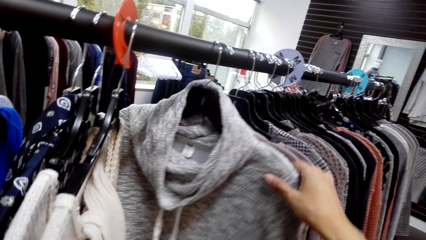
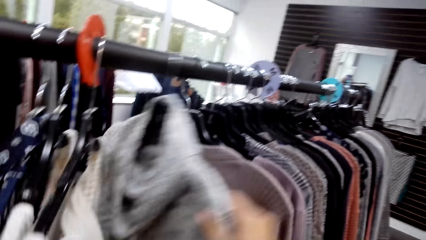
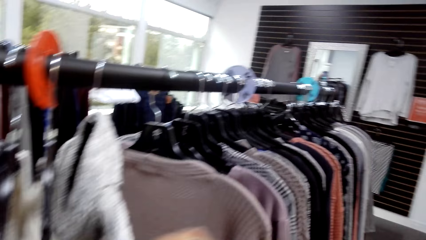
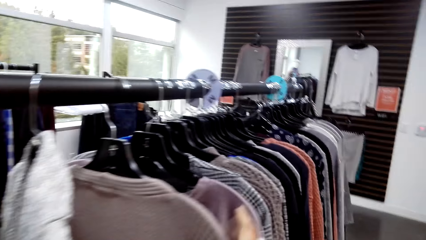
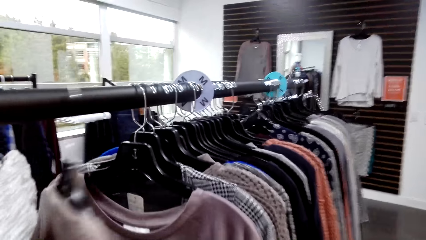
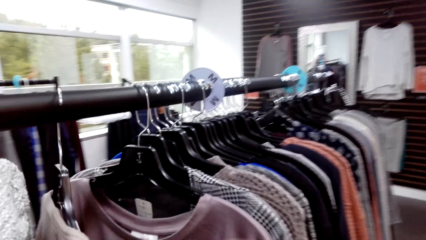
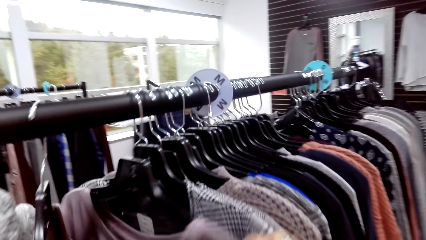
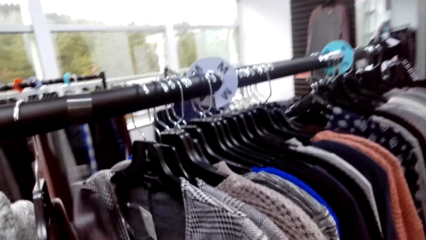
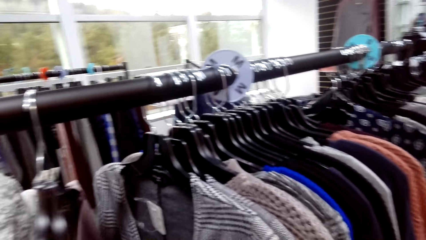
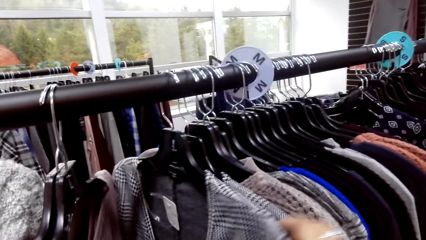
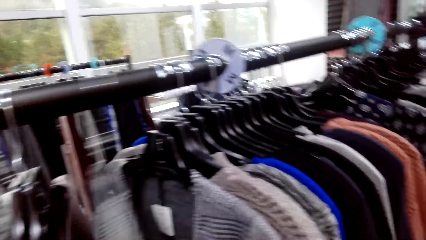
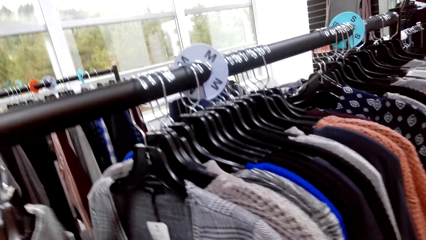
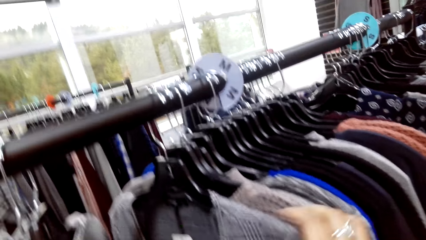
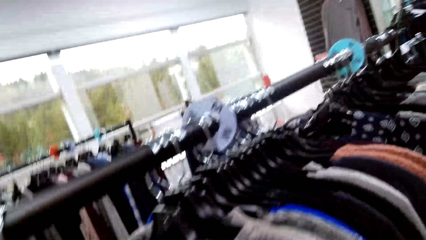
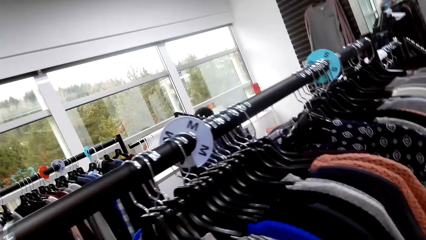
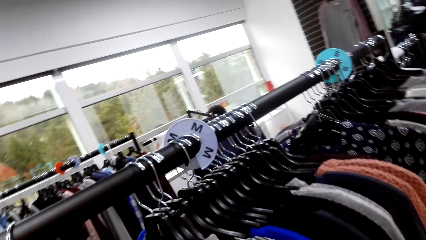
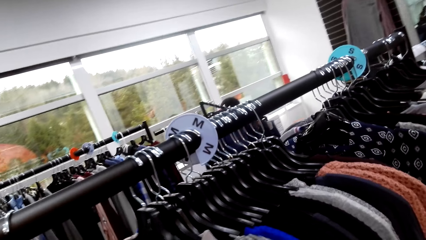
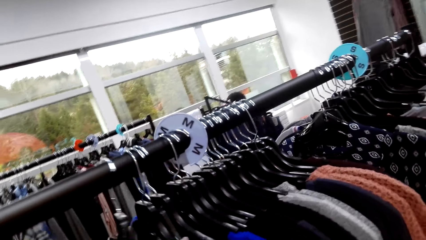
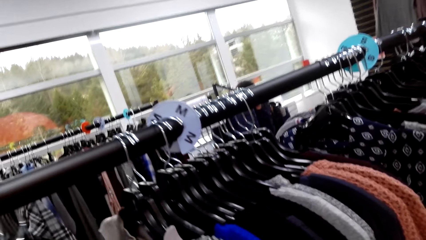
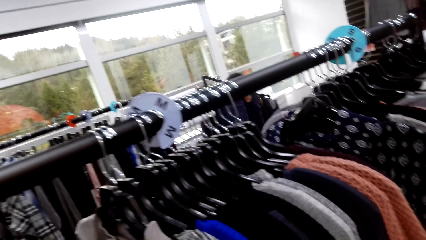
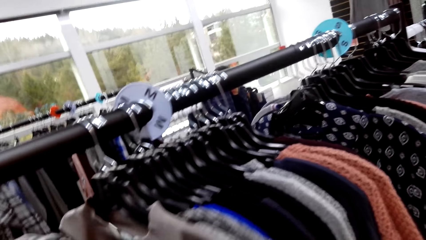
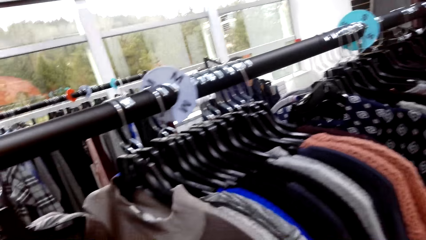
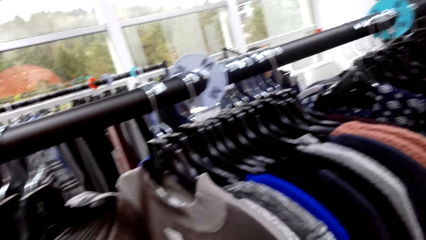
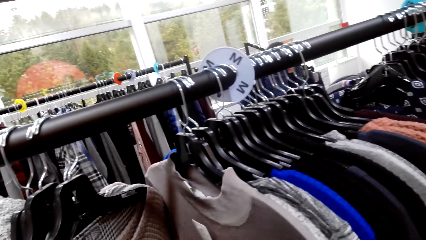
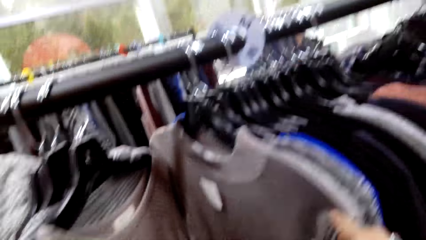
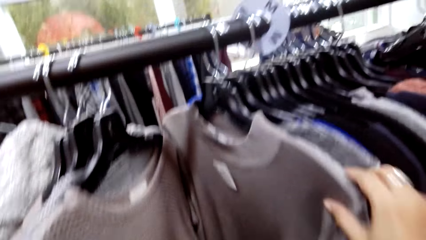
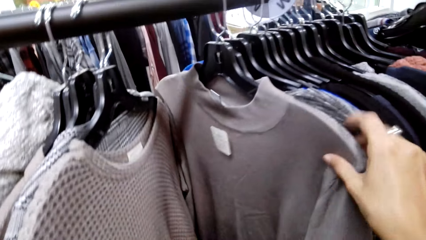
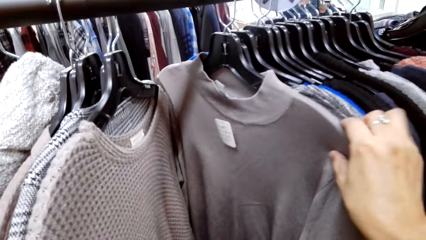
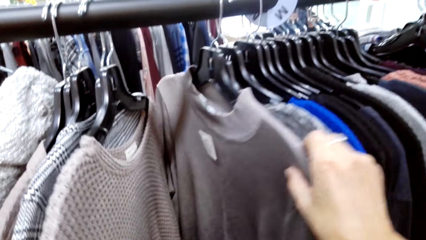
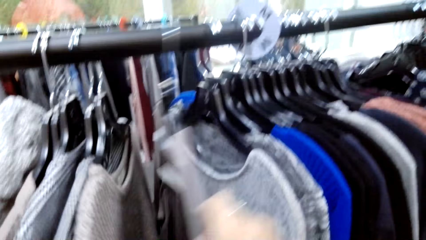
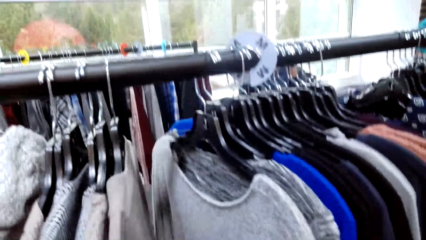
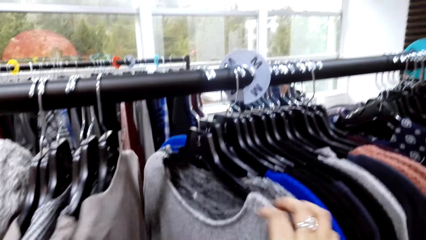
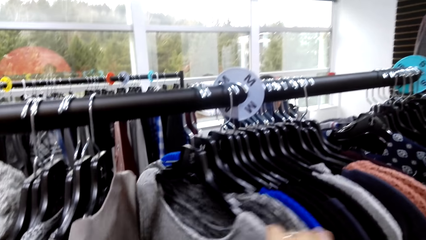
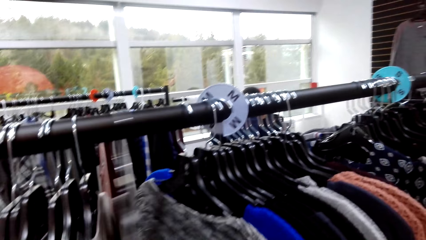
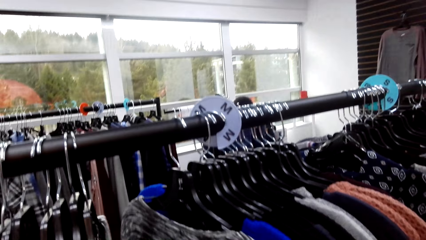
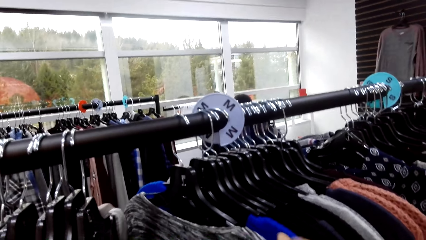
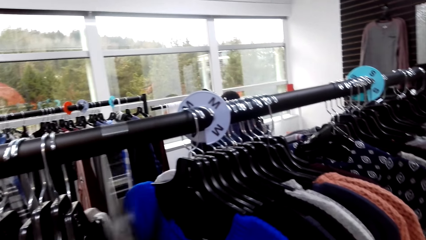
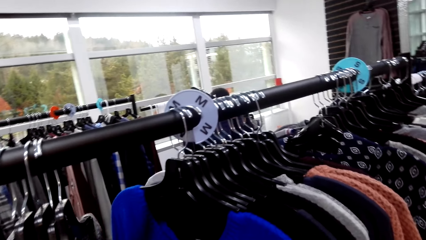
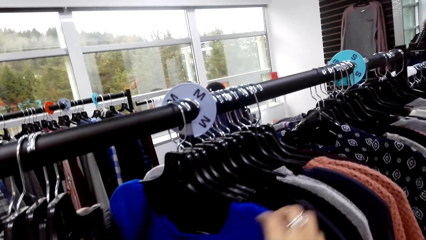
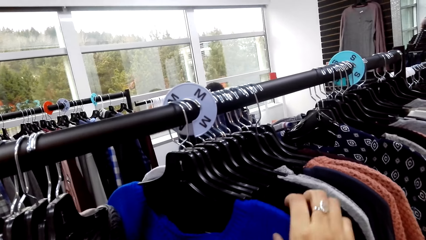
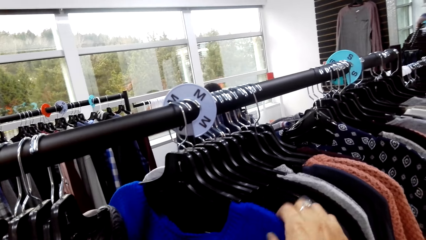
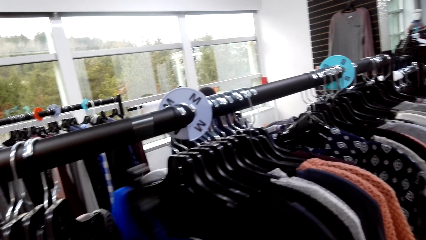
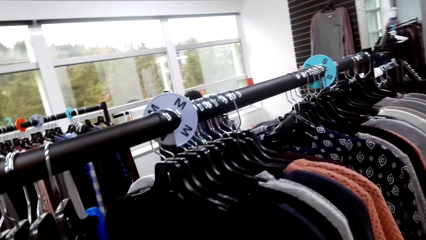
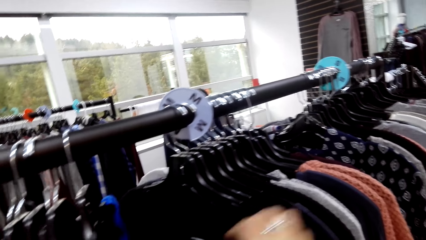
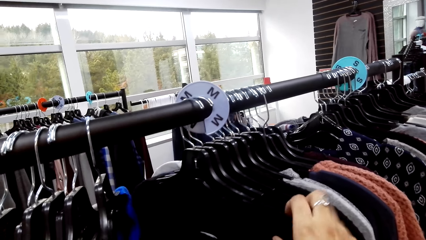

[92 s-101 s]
The camera wearer moves the clothes on the cloth line.

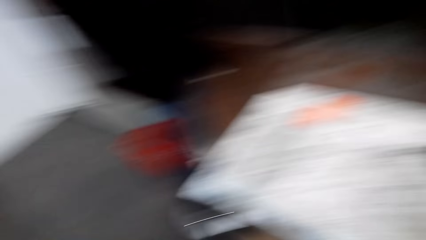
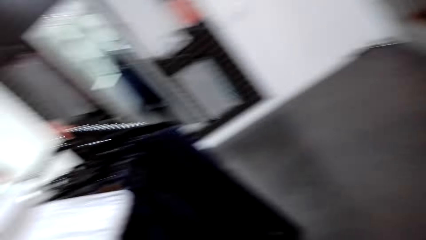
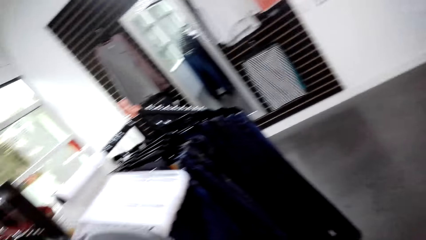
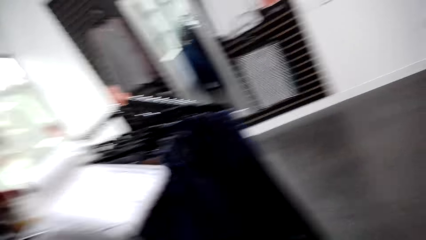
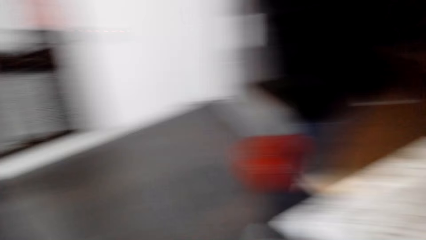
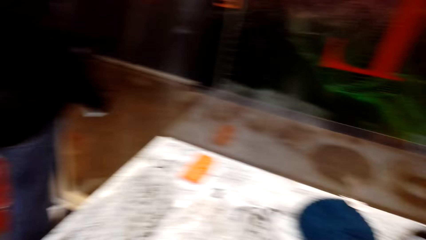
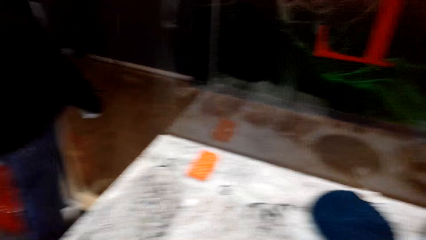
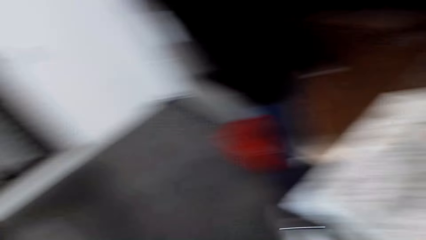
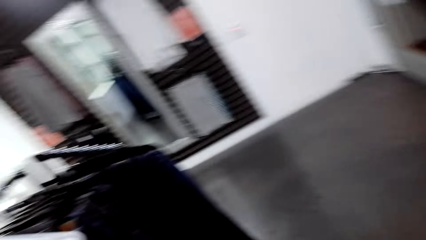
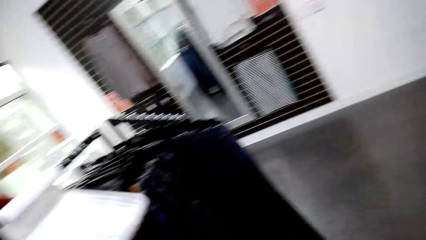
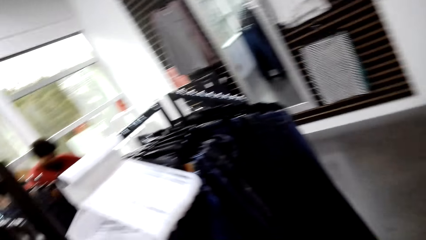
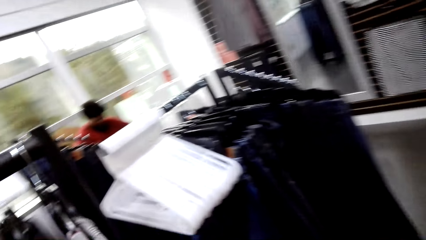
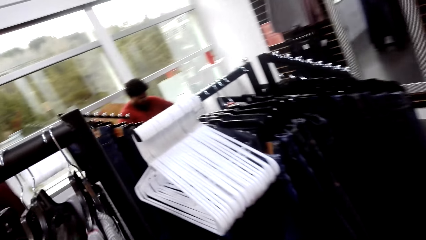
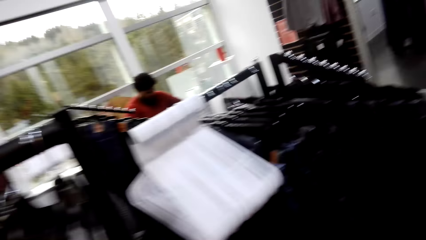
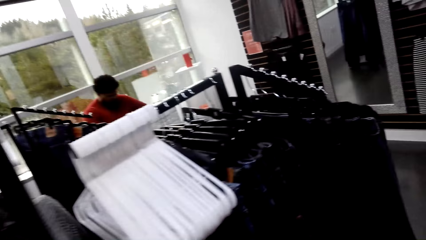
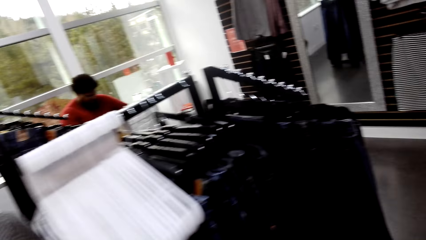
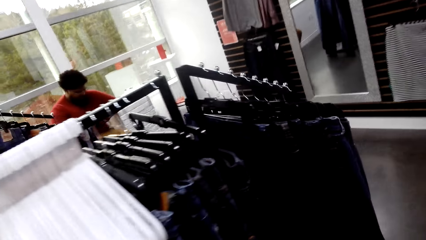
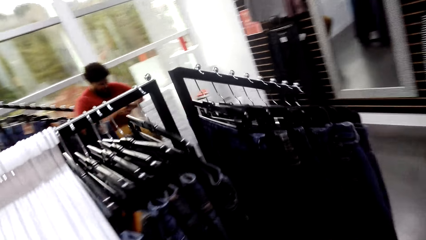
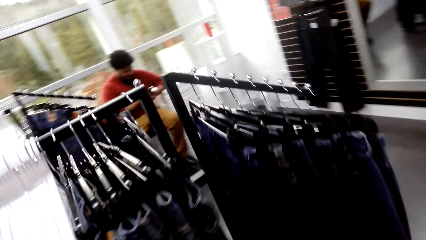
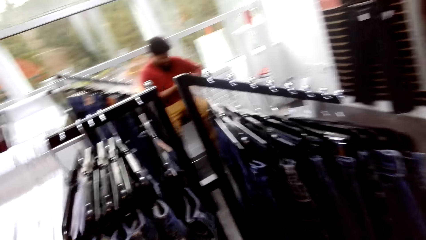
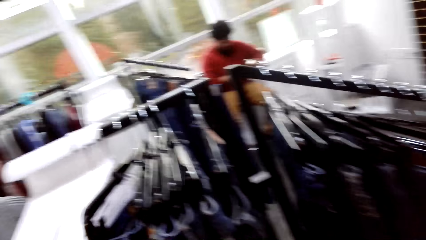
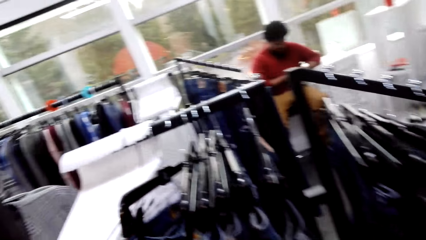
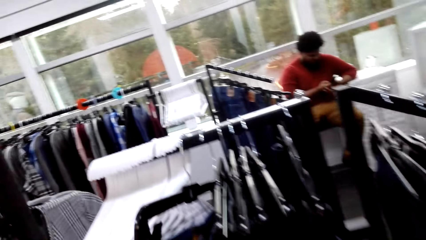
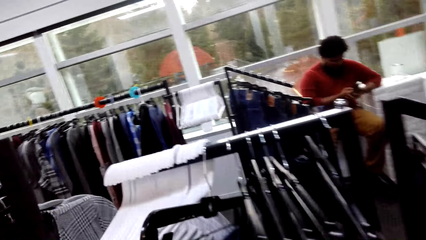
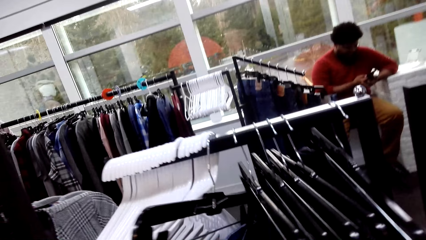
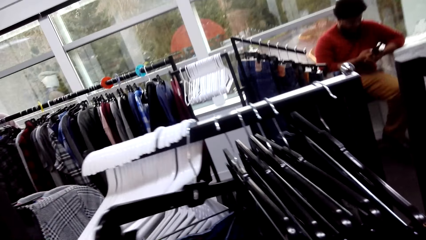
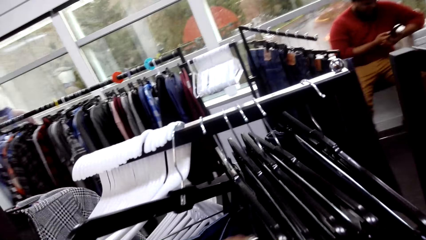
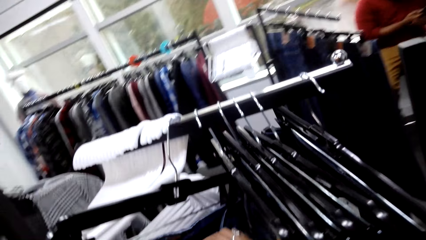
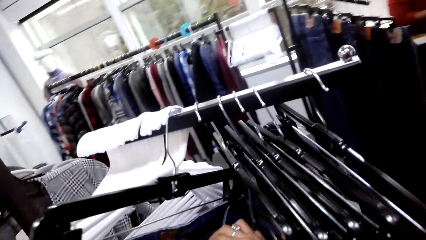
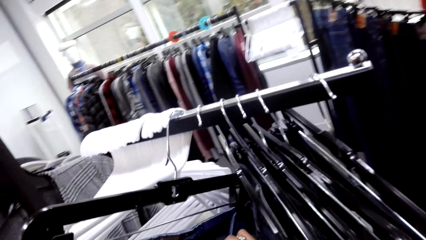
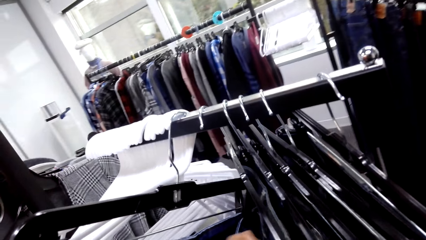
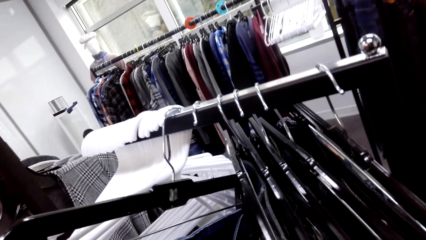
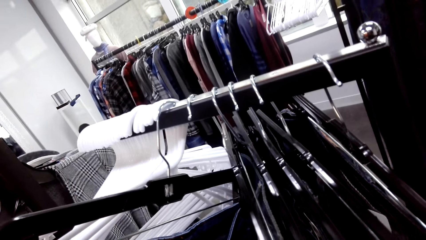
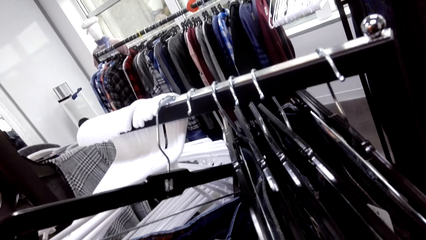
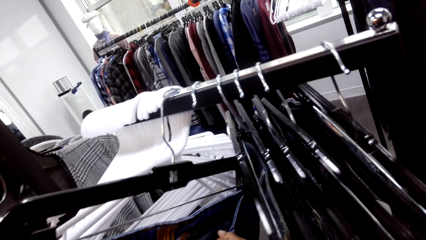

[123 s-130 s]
The camera wearer looks around. They touch clothes on another cloth line.
